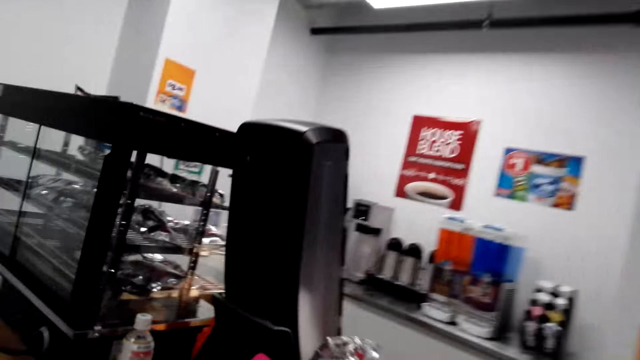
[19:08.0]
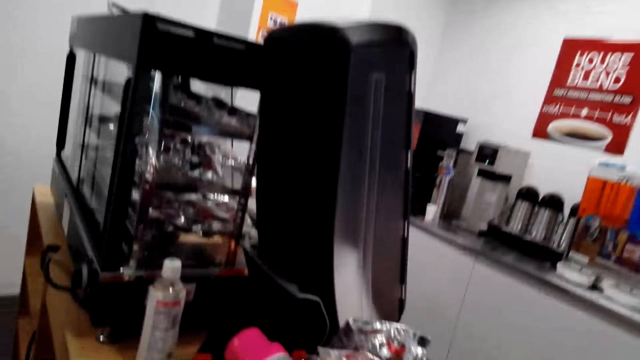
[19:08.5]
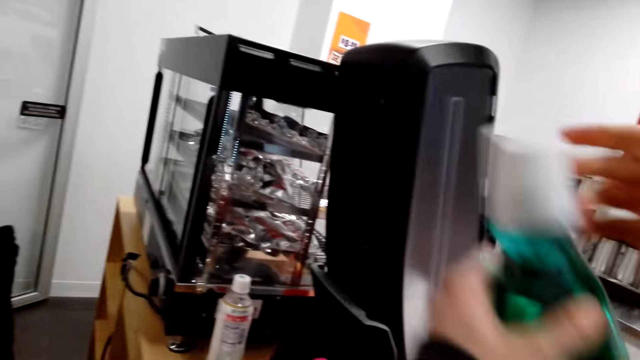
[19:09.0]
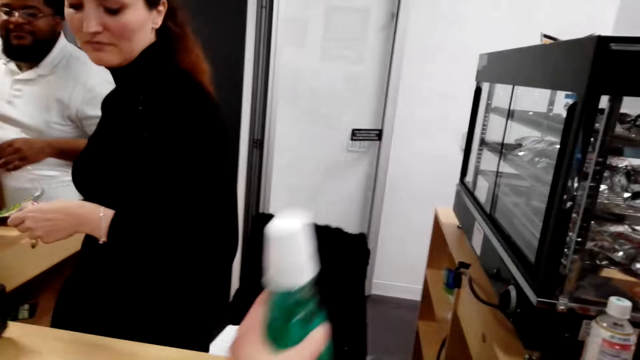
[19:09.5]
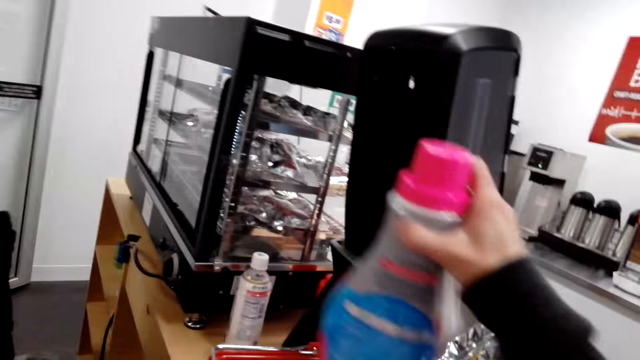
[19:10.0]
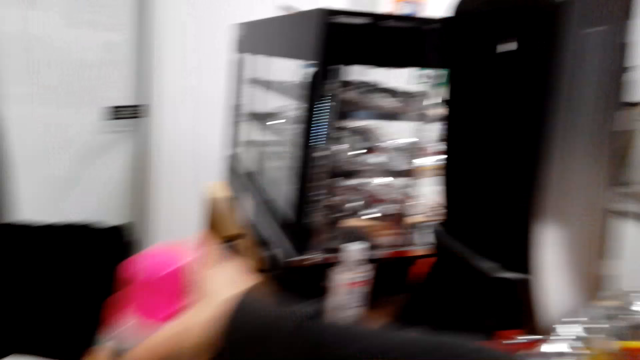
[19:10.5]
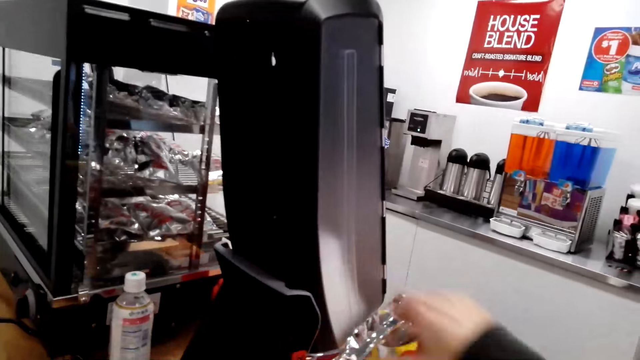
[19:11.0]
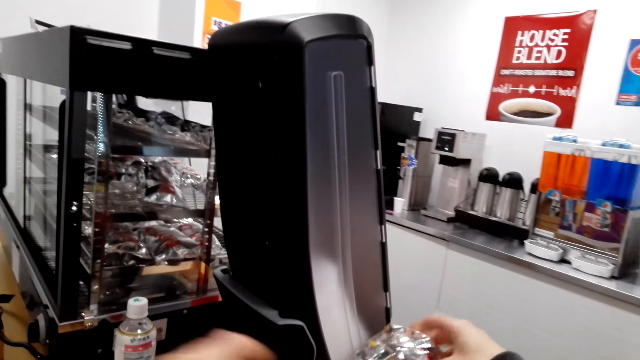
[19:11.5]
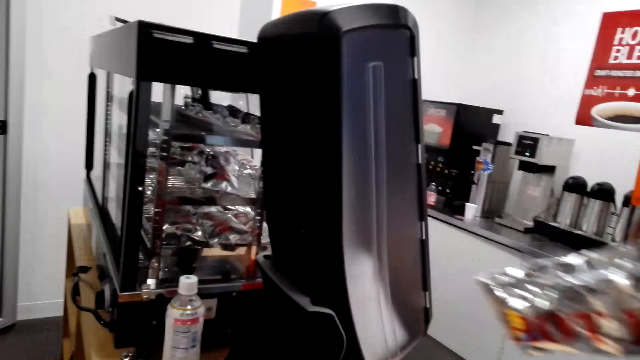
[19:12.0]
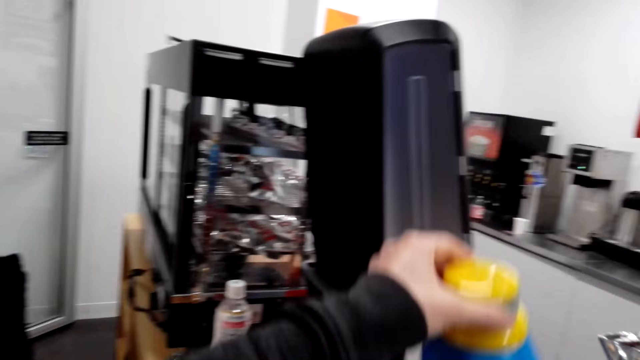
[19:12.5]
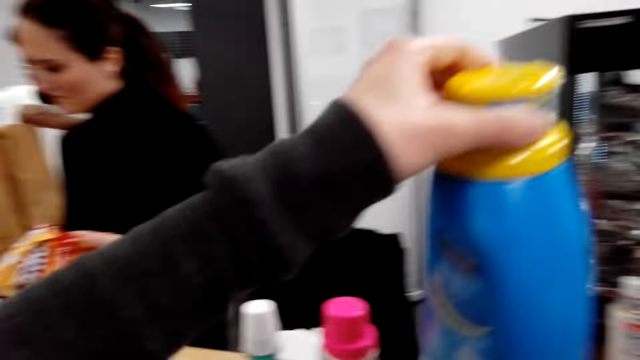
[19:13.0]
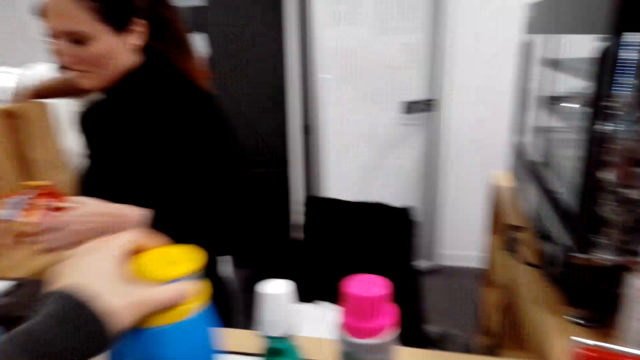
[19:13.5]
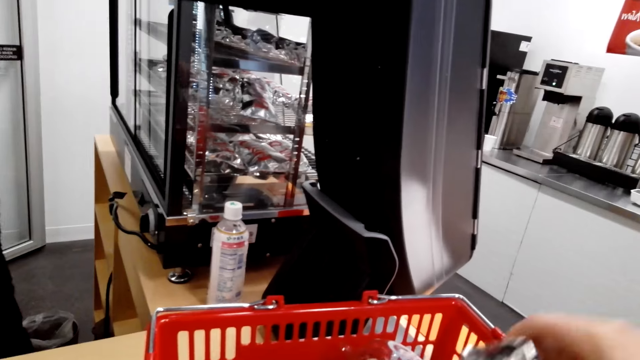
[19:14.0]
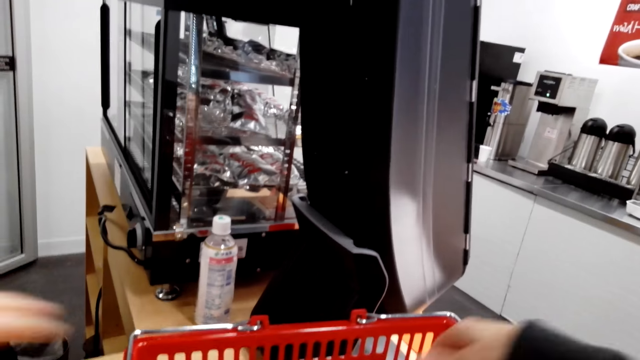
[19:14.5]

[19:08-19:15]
The camera wearer unpacks items from a basket.

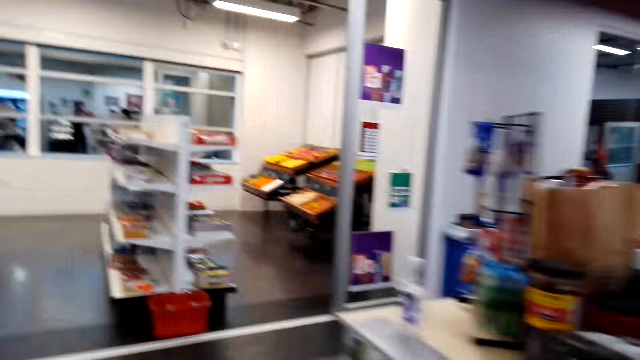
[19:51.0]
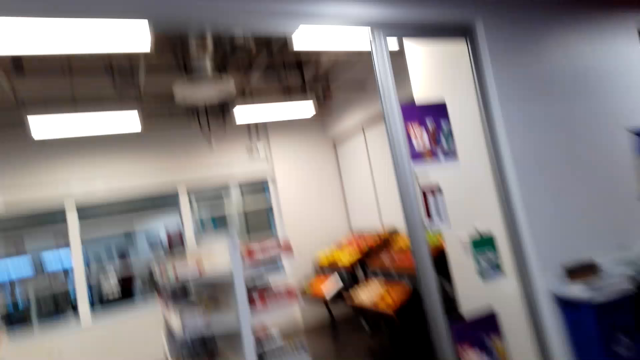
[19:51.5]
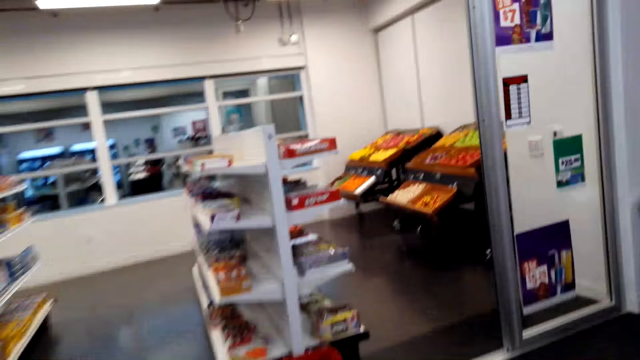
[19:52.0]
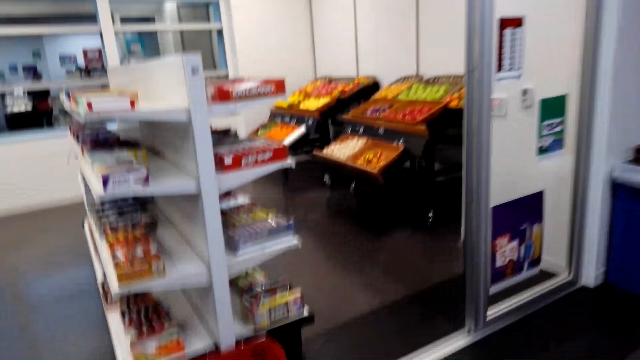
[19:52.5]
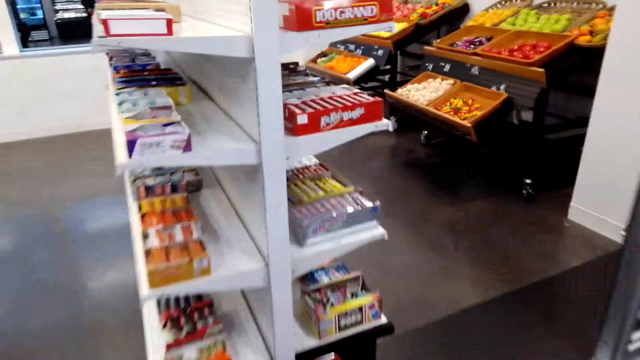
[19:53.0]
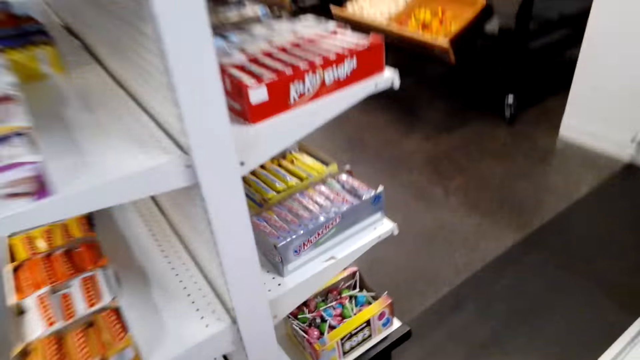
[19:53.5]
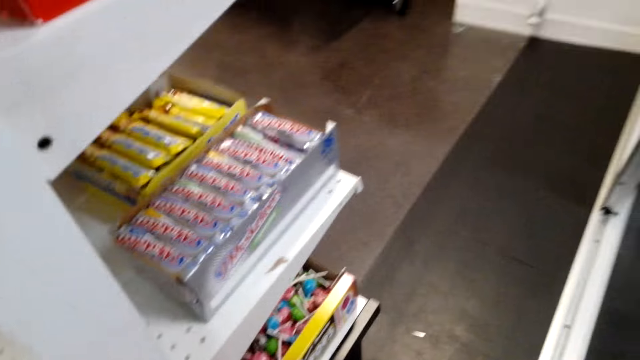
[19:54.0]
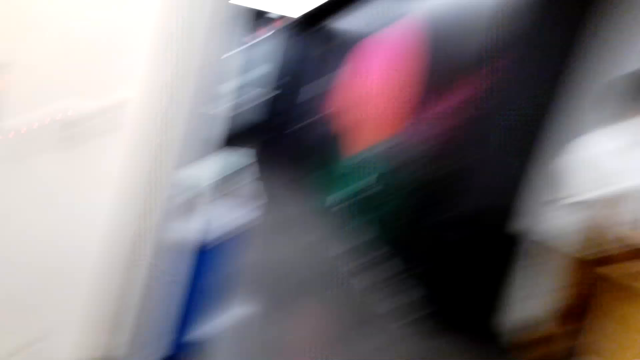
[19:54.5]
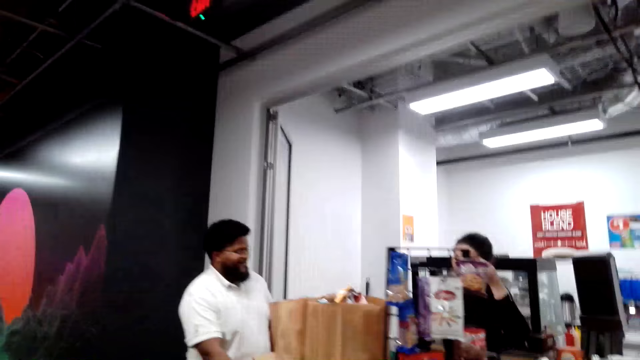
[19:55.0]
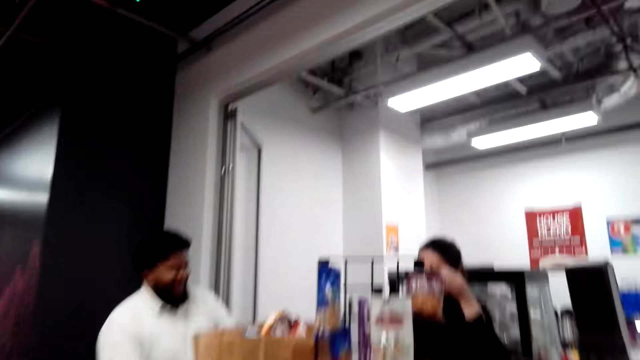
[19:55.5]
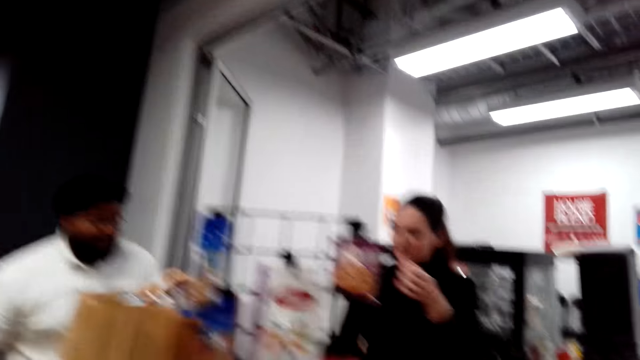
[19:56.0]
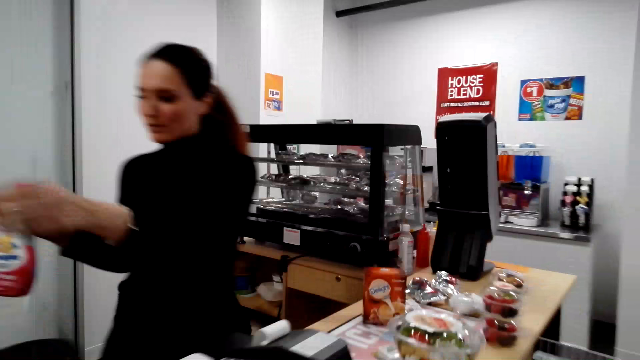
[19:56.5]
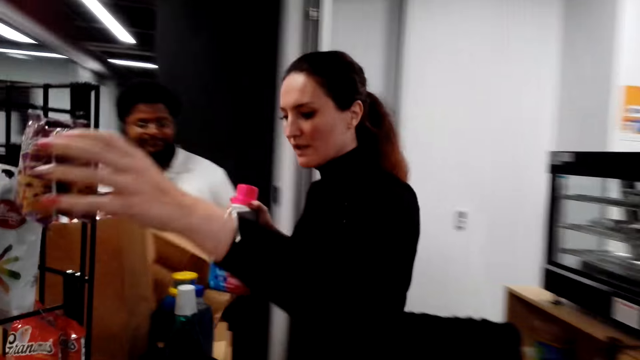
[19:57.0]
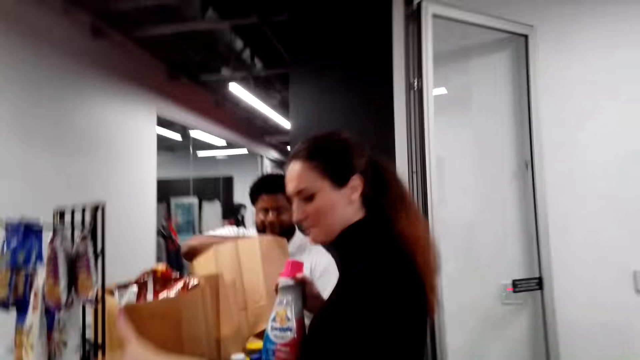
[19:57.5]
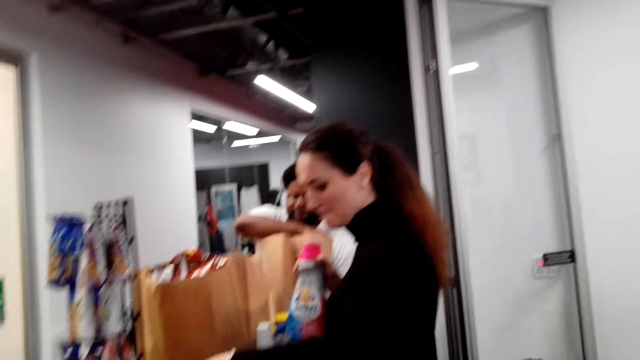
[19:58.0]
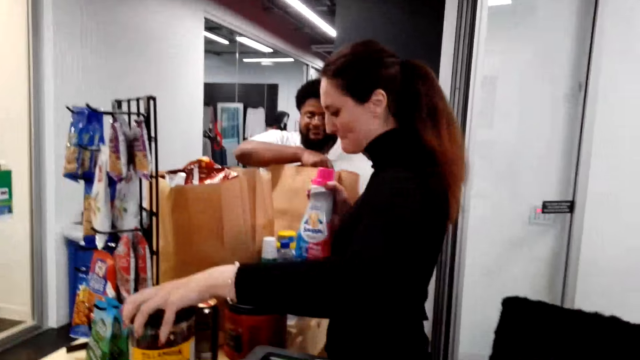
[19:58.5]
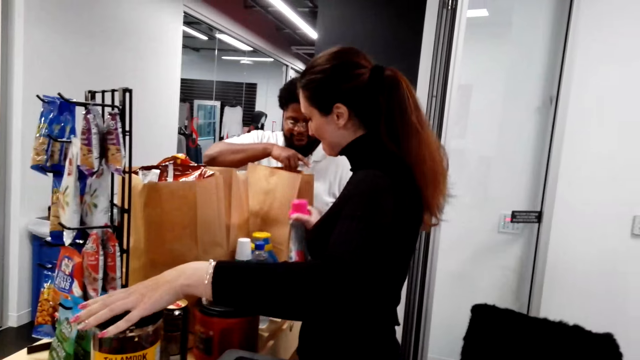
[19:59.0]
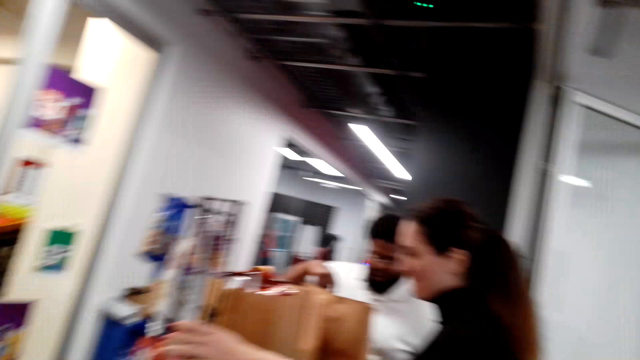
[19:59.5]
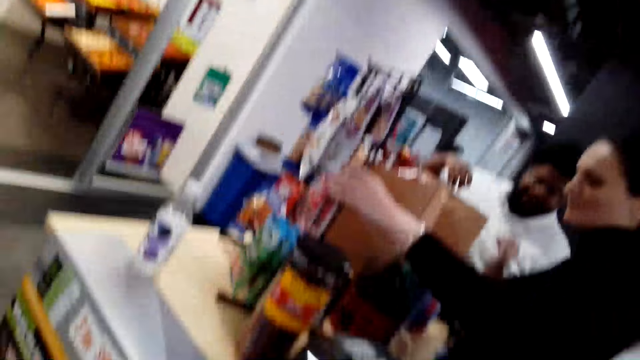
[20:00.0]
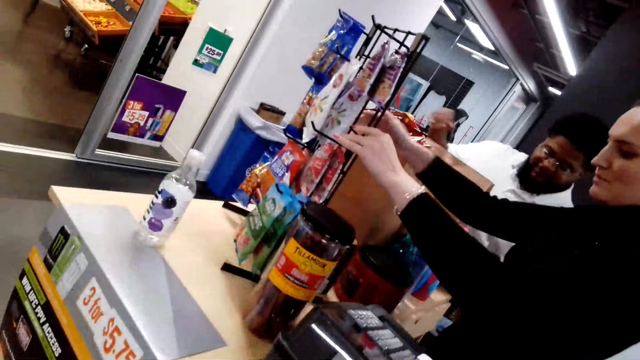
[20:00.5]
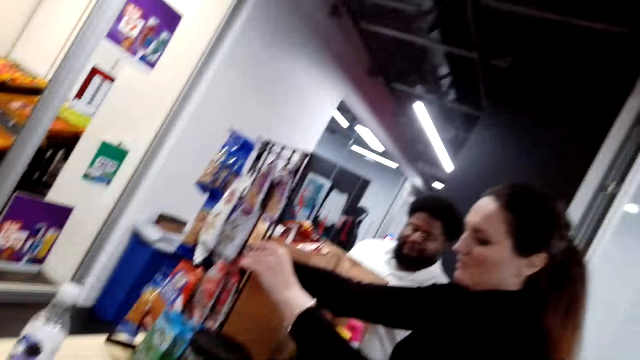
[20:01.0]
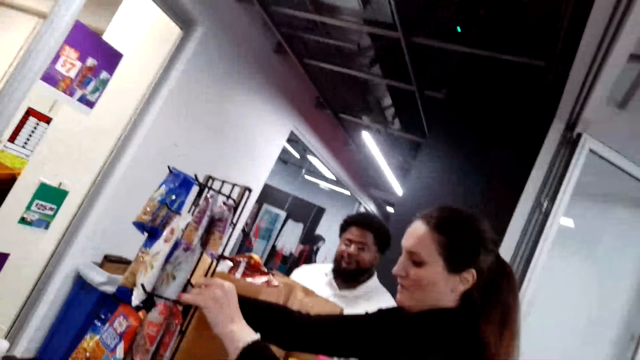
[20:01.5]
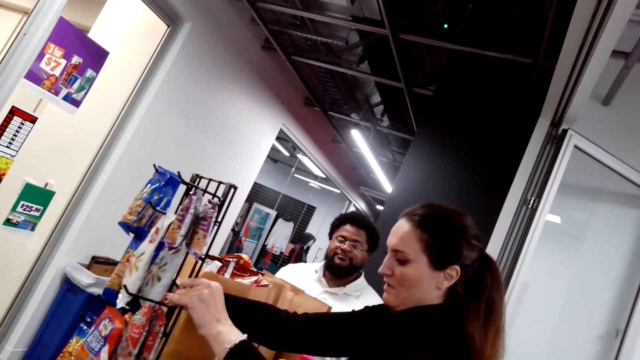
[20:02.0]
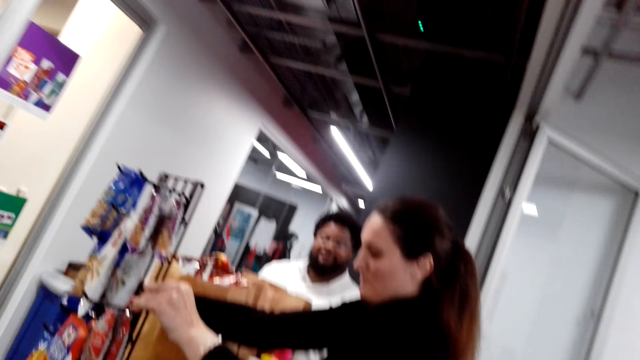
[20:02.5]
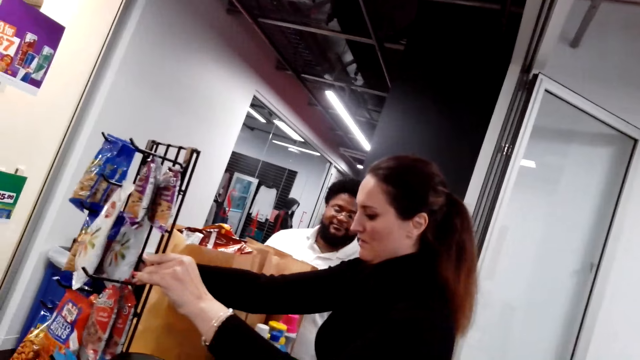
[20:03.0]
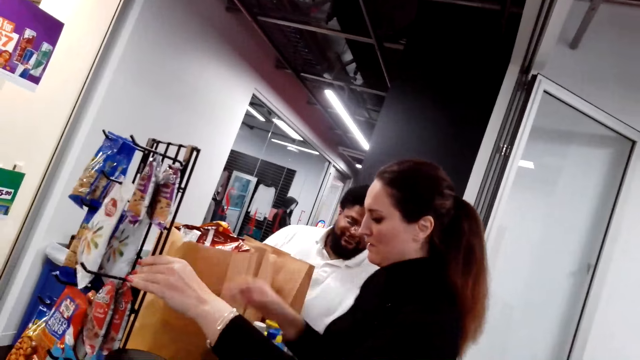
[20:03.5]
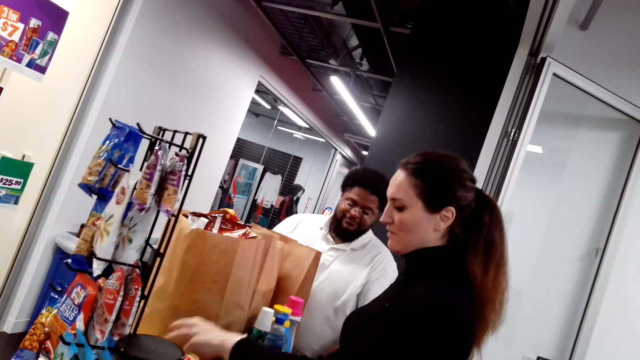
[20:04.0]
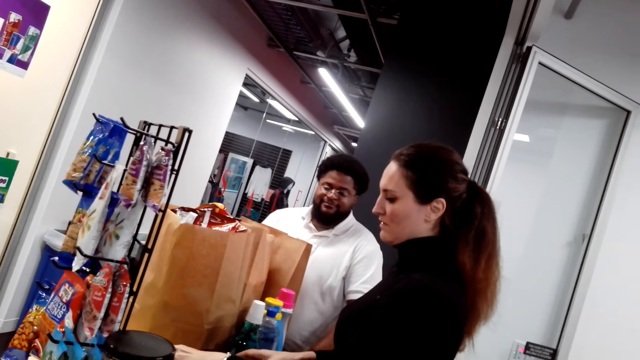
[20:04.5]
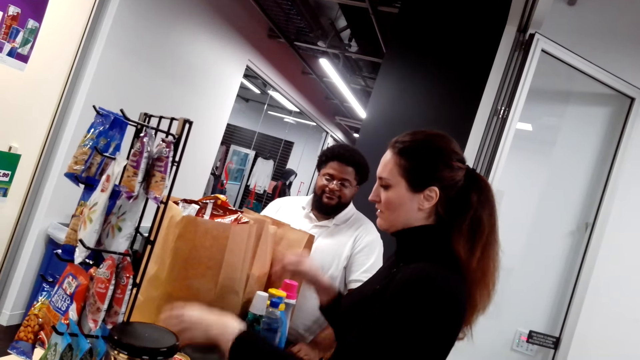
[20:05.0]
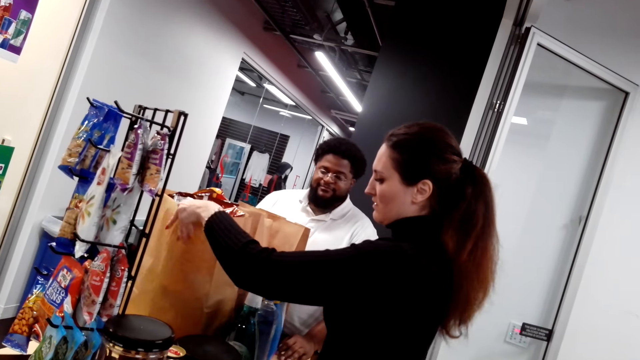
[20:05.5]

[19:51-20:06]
The camera wearer moves around. They talk to a person.
